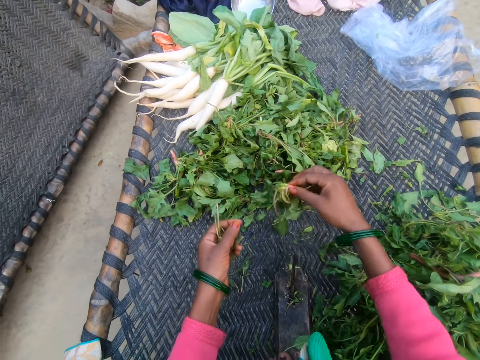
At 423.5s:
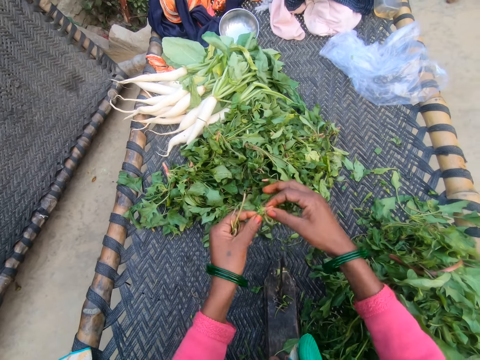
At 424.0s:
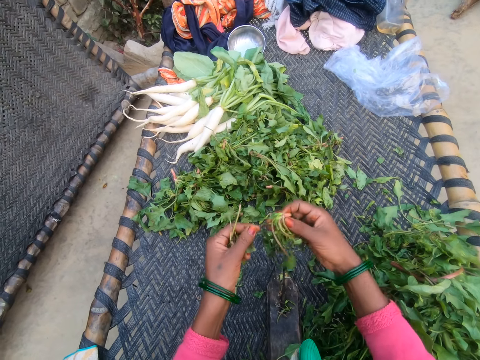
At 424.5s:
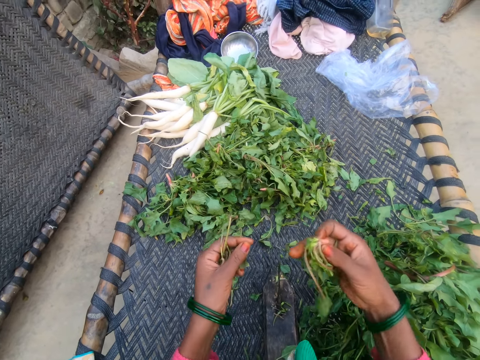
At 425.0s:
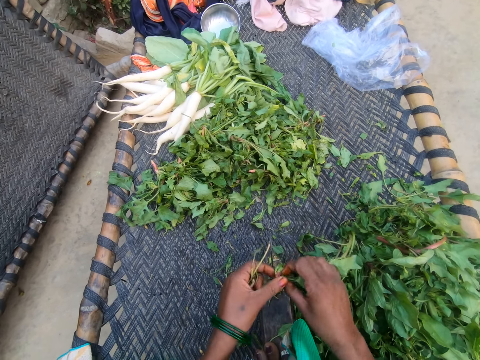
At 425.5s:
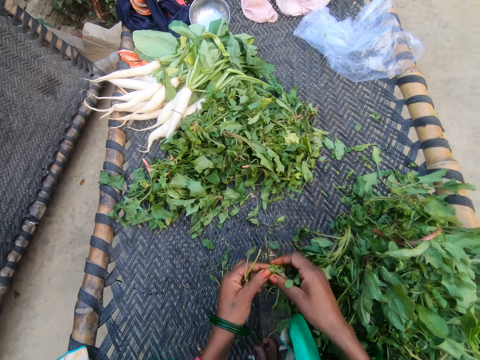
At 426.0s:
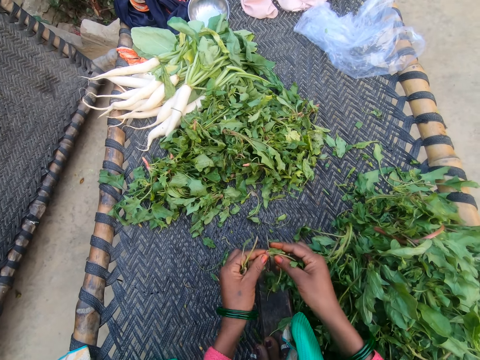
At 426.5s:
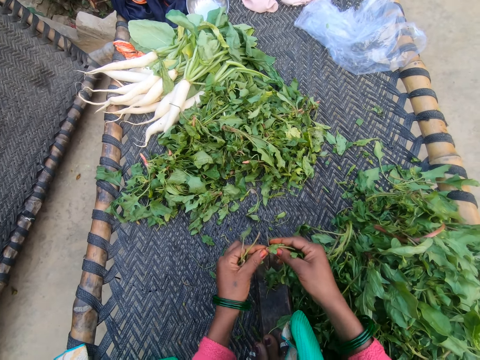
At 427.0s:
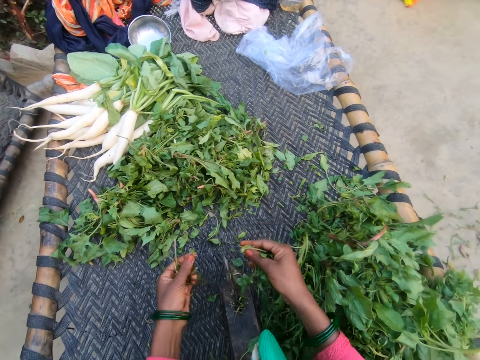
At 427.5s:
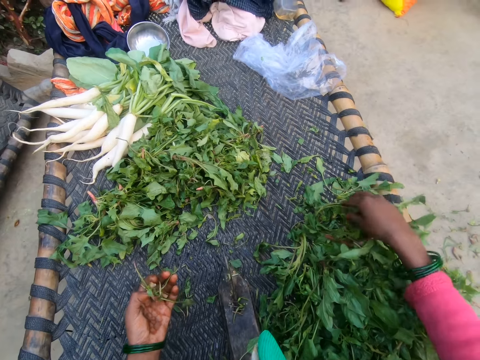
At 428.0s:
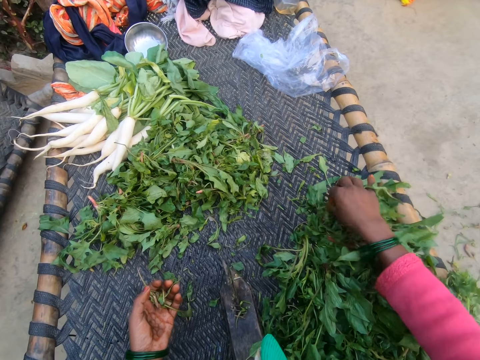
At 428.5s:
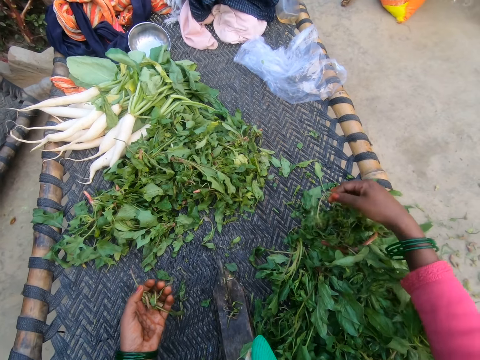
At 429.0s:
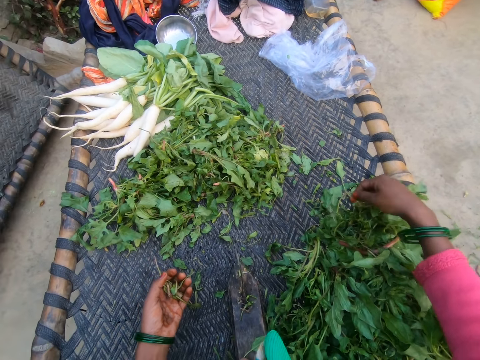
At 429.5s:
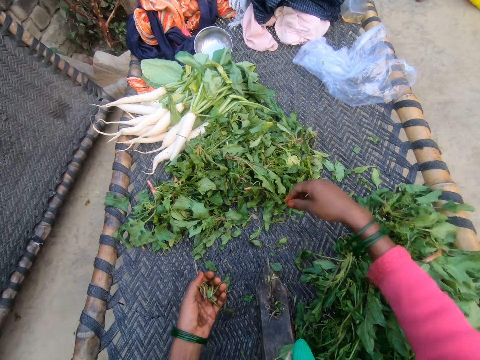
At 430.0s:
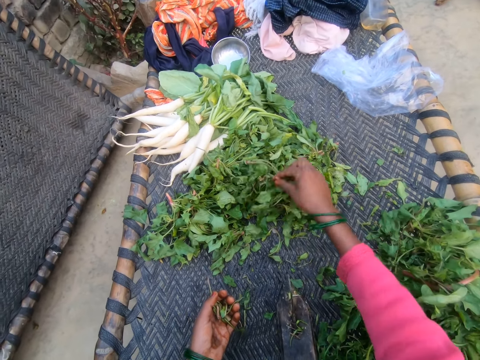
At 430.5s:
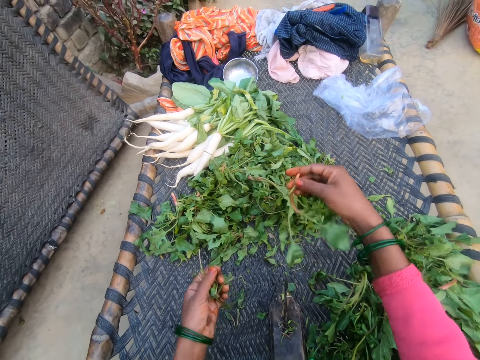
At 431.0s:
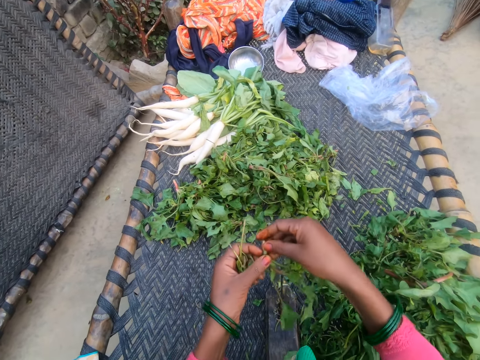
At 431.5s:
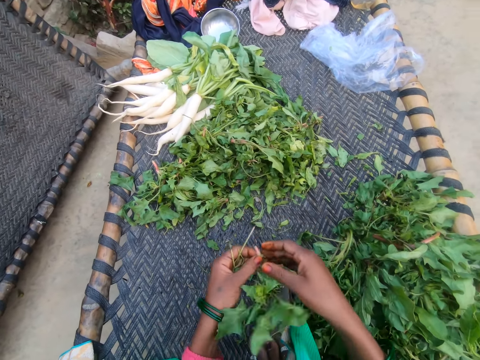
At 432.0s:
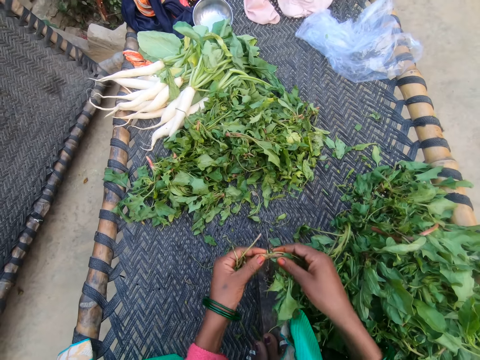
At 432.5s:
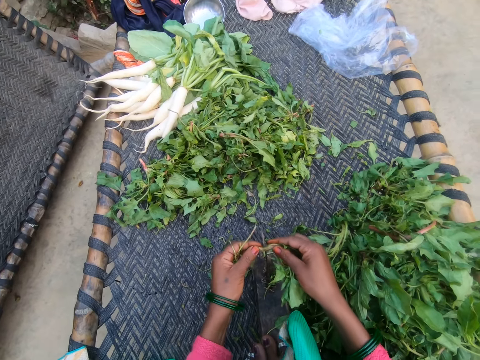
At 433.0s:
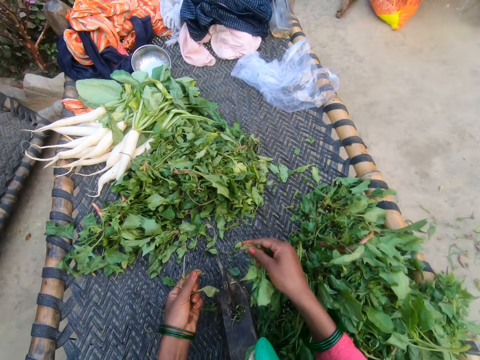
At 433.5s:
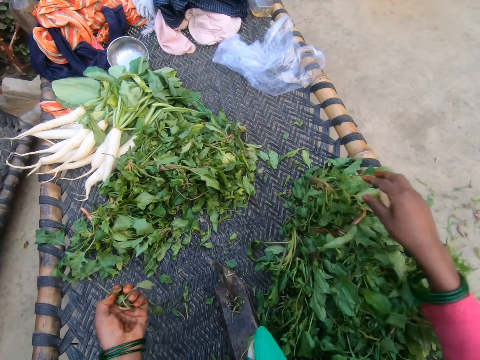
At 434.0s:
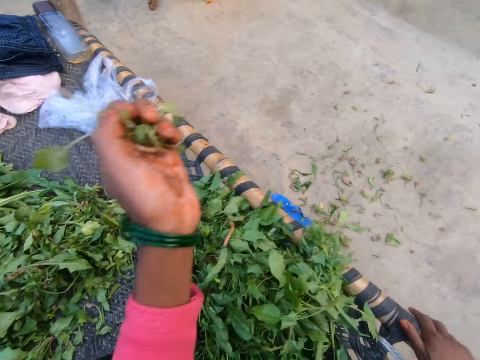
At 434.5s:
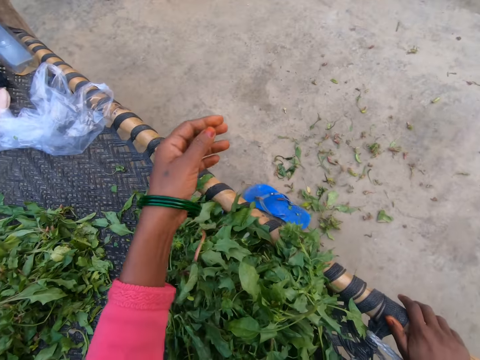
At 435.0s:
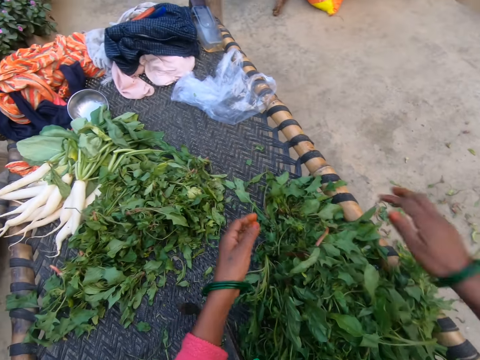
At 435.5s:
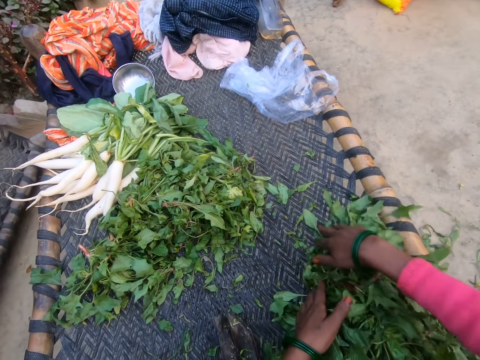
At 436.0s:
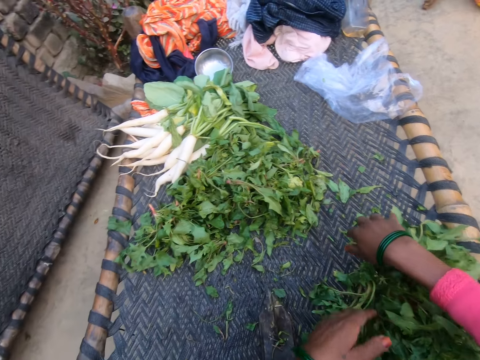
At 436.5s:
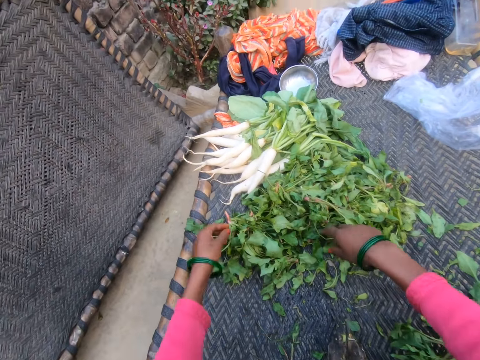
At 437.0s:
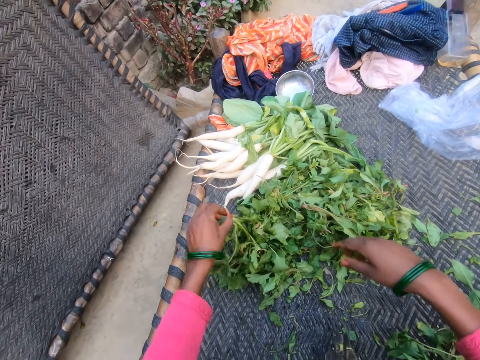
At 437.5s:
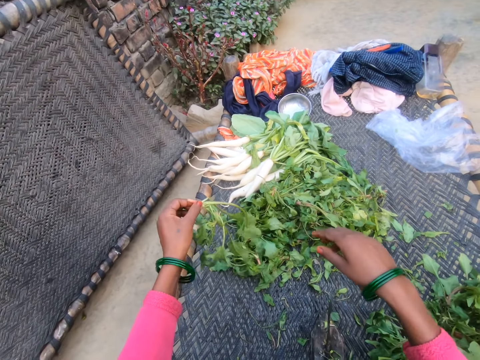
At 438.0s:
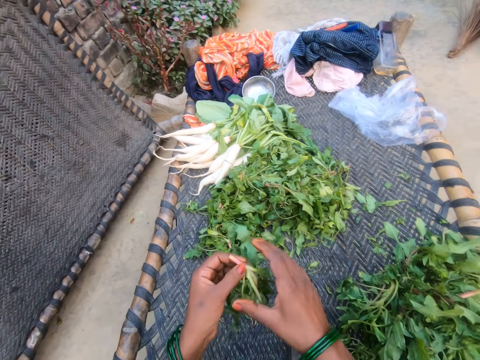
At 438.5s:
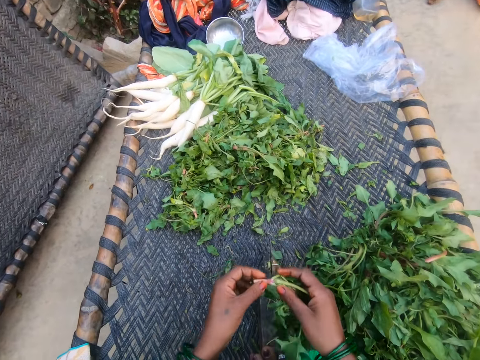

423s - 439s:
The camera wearer picks a vegetable from the bunch of vegetables. She cuts the vegetable with the slicer. She drops the vegetable on the chair with other vegetables. She shakes a vegetable from the bunch of vegetables. She picks a vegetable from the bunch of vegetables. She cuts the vegetable with the slicer. She drops the vegetable on the chair with other vegetables. She throws away the unwanted vegetables. She pours the dirt in her hand on the floor. She moves the vegetables on the chair together. She picks a vegetable from the bunch of vegetables.

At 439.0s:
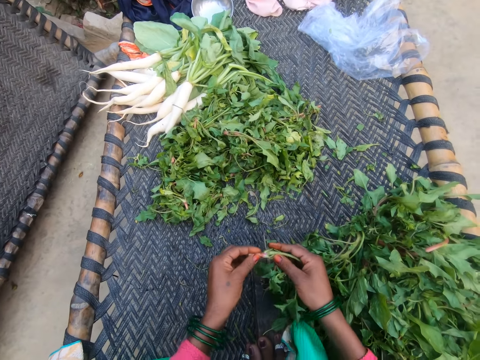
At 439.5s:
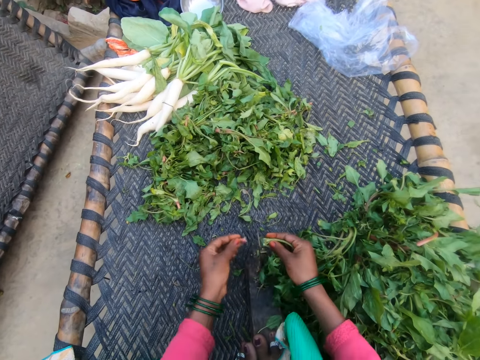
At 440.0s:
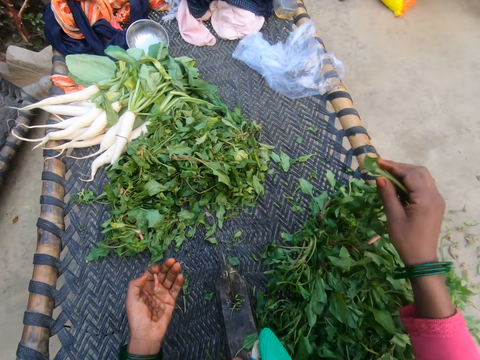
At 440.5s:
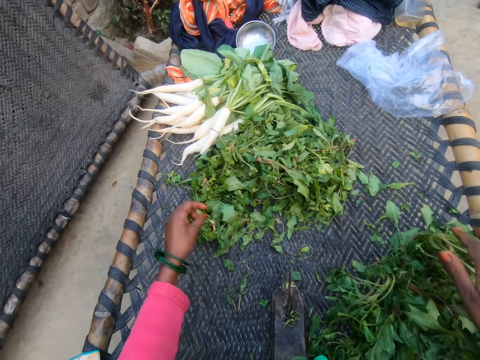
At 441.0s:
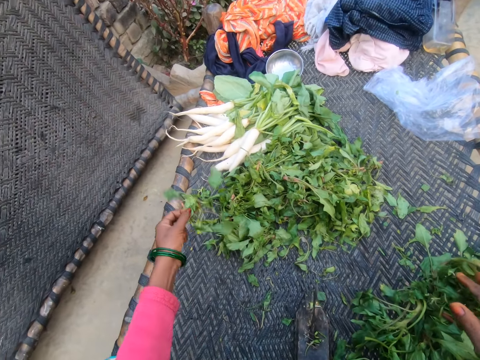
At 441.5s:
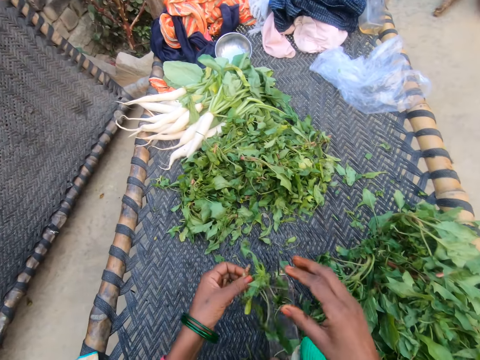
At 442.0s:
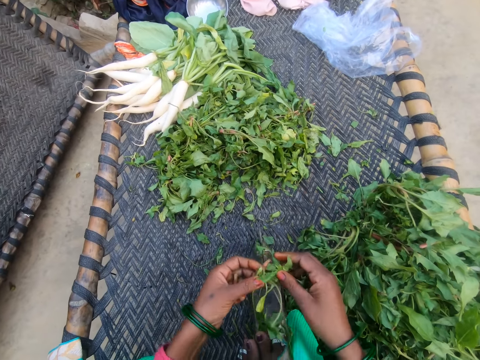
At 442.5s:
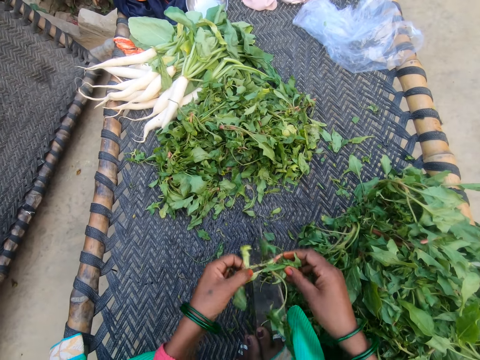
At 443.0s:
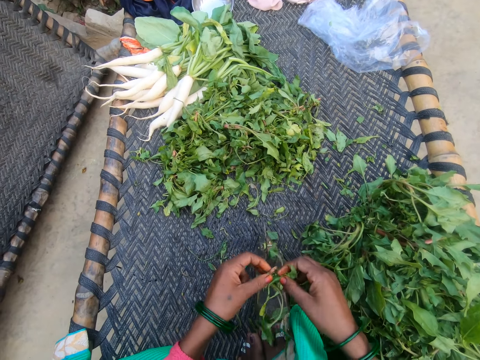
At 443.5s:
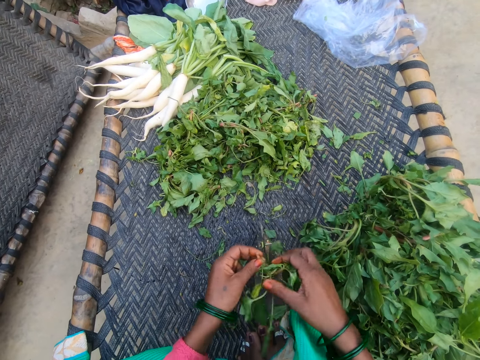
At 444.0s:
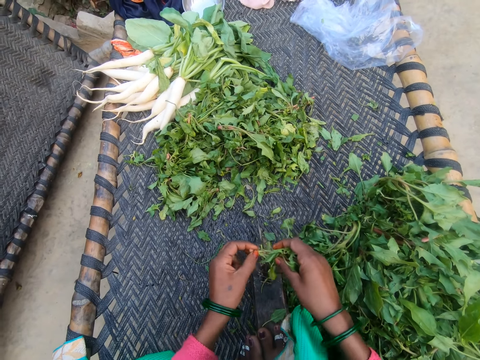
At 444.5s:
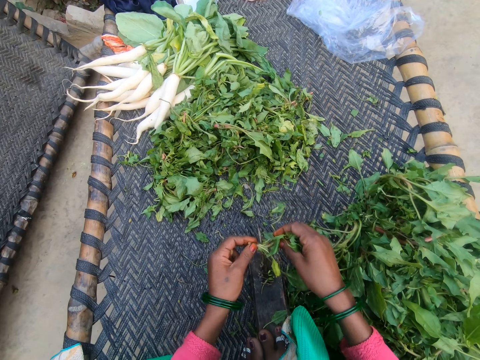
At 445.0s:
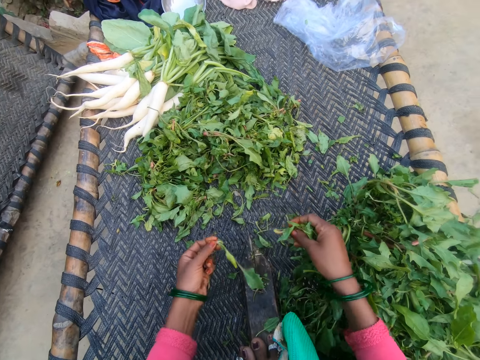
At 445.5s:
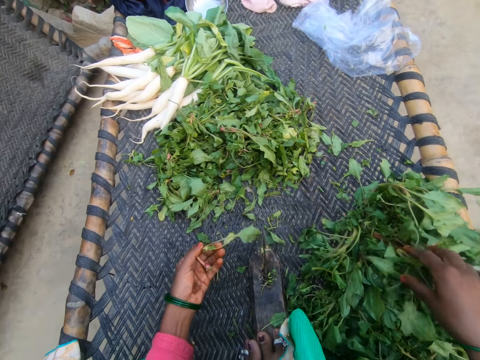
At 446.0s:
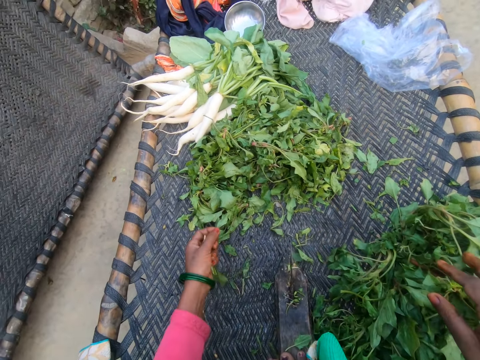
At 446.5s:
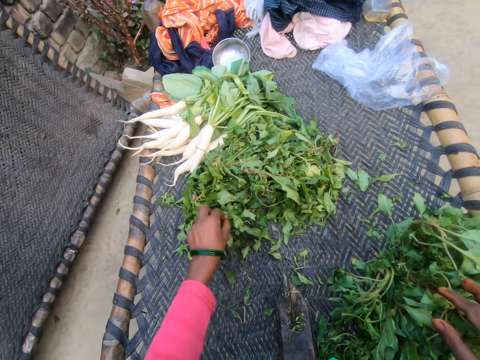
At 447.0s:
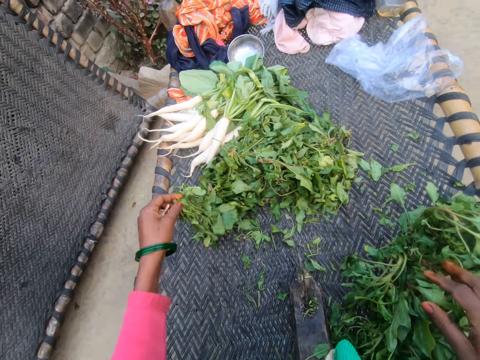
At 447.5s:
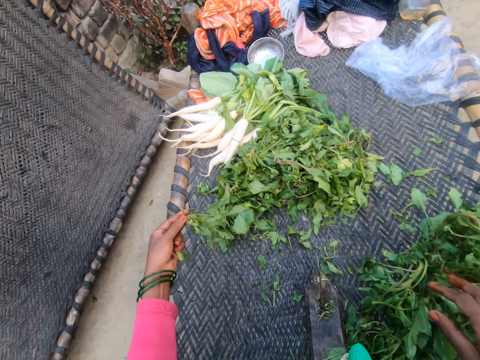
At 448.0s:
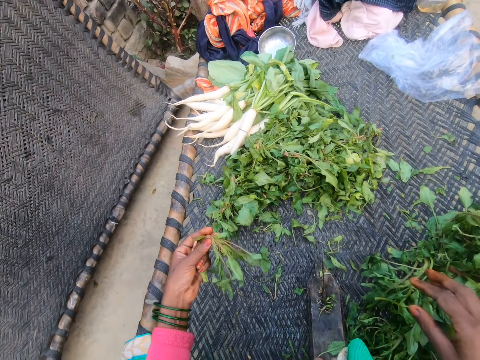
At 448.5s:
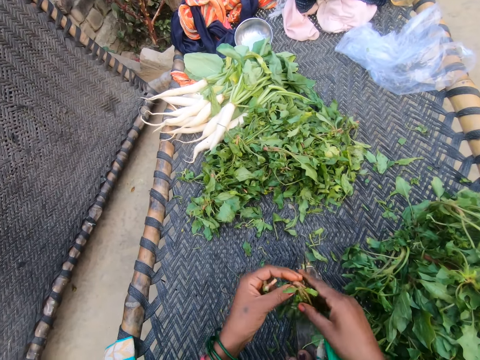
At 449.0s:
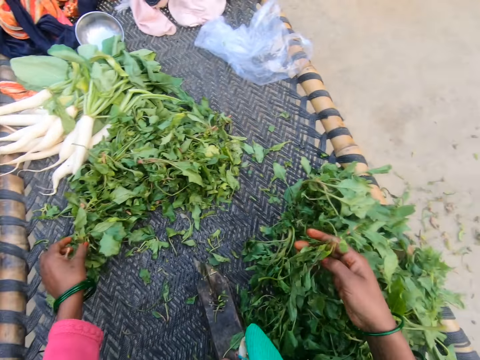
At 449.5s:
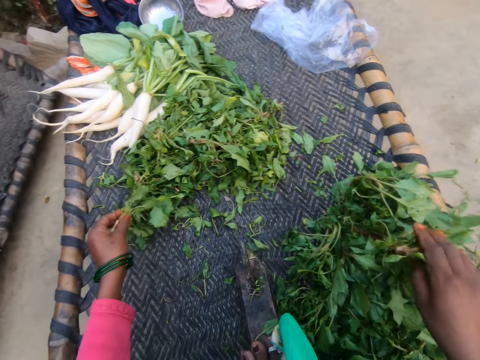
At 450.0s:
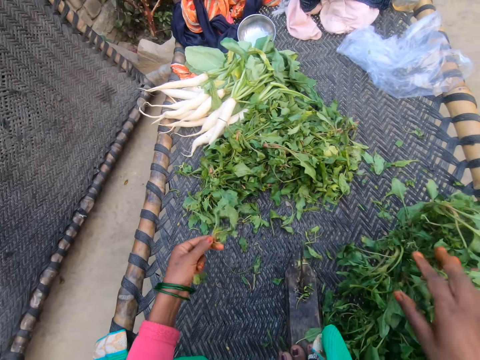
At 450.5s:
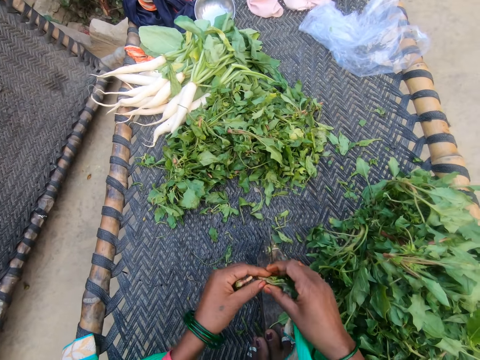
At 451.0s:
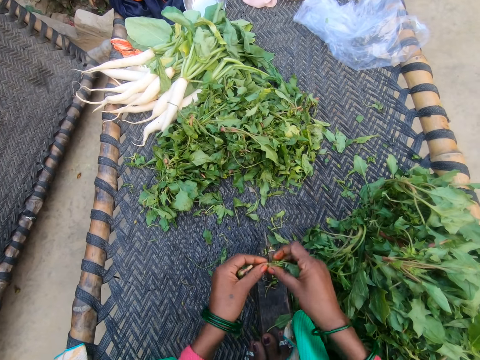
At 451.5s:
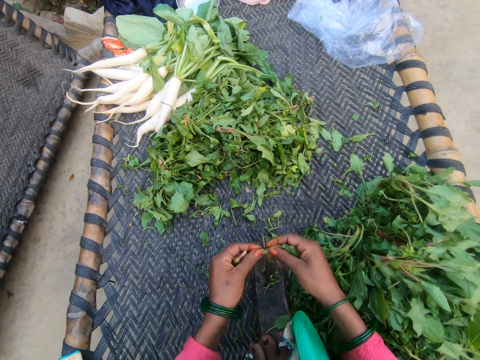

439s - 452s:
The camera wearer cuts the vegetable with the slicer. They drop the vegetable on the chair with other vegetables. They pick a vegetable from the bunch of vegetables. They cut the vegetable with the slicer. They drop the vegetable on the chair with other vegetables. They pick a vegetable from the bunch of vegetables. They drop the vegetable on the chair with other vegetables. They pick a vegetable from the bunch of vegetables. They cut the vegetables.
